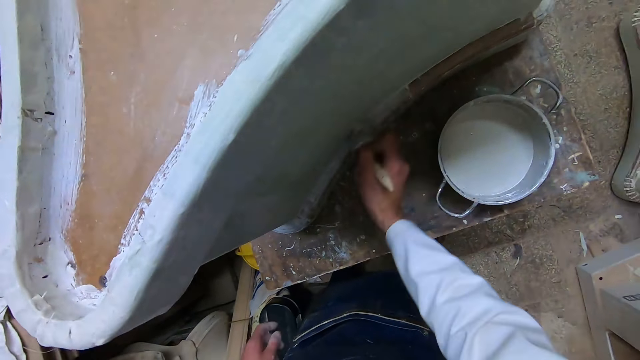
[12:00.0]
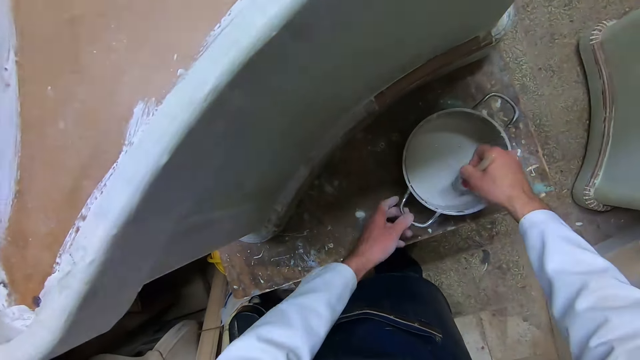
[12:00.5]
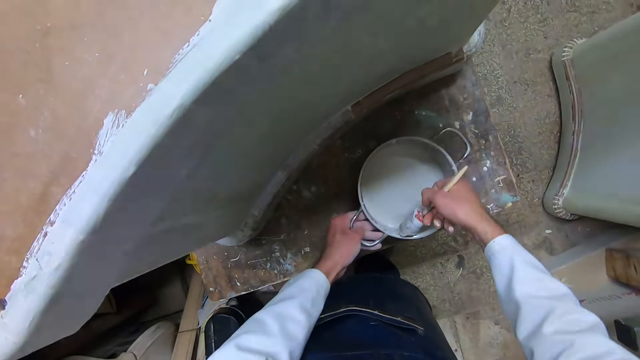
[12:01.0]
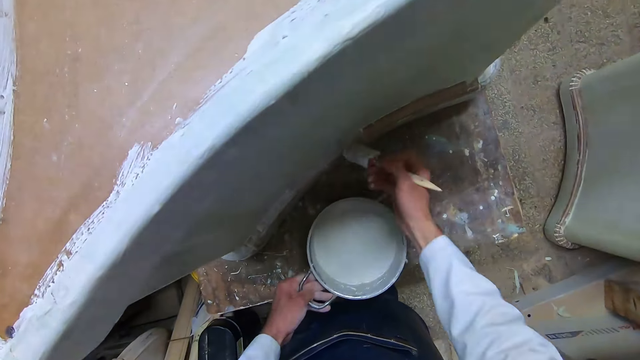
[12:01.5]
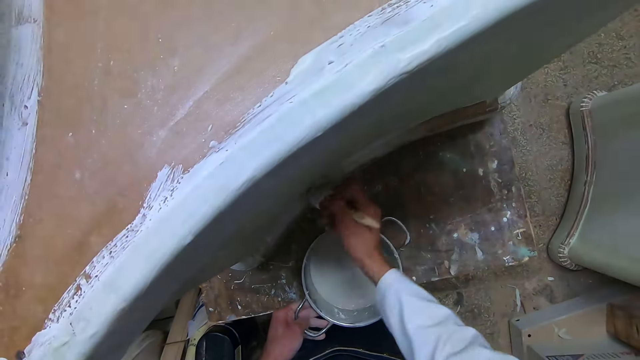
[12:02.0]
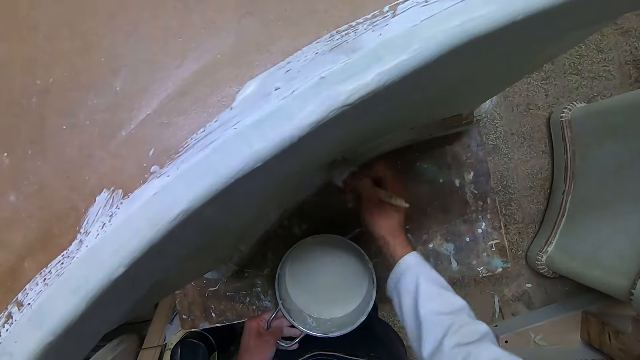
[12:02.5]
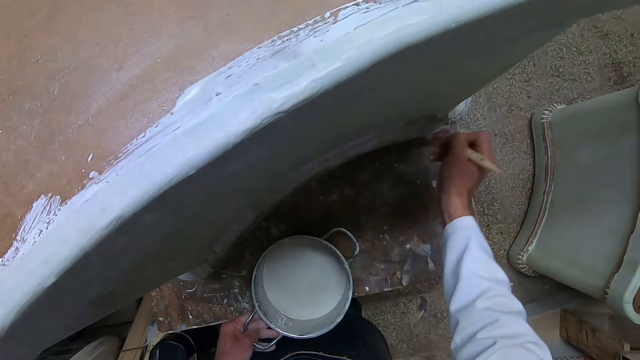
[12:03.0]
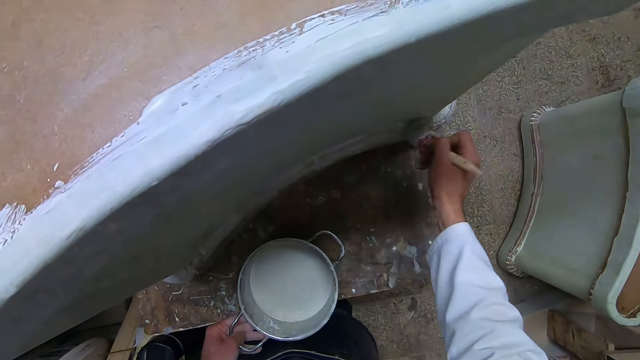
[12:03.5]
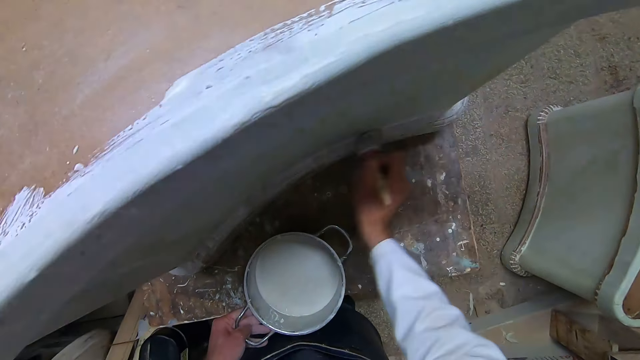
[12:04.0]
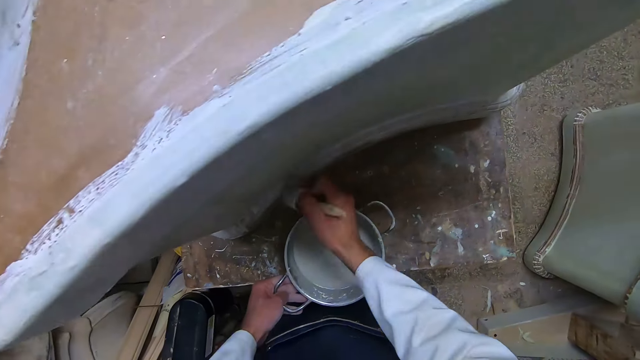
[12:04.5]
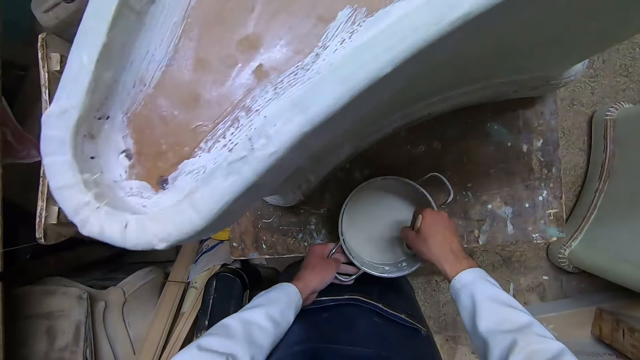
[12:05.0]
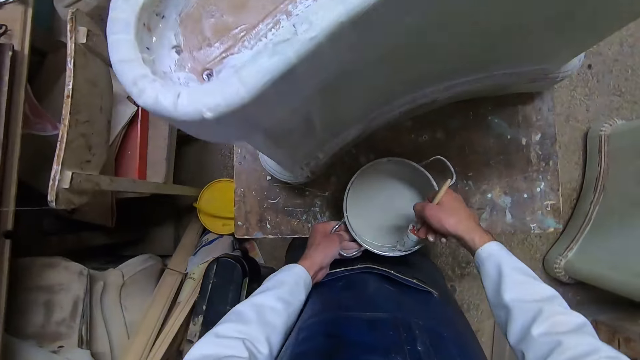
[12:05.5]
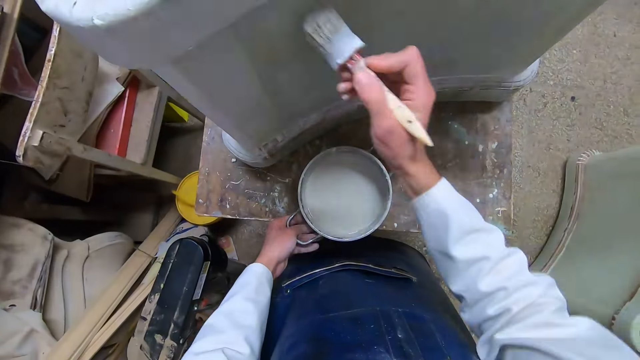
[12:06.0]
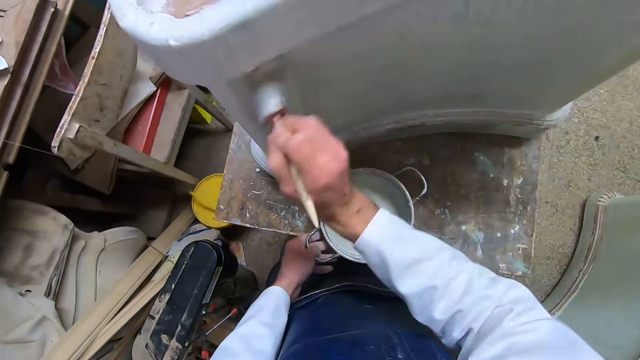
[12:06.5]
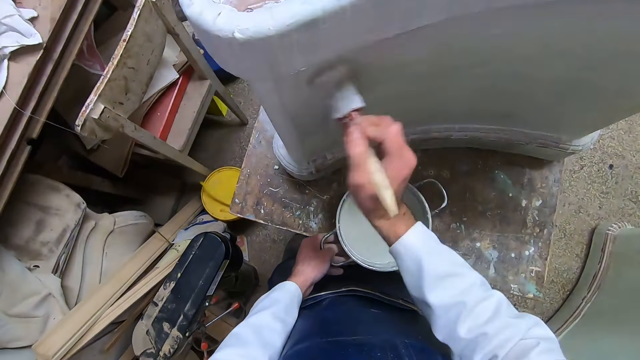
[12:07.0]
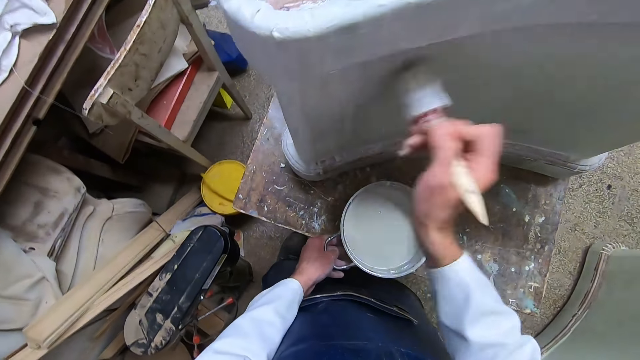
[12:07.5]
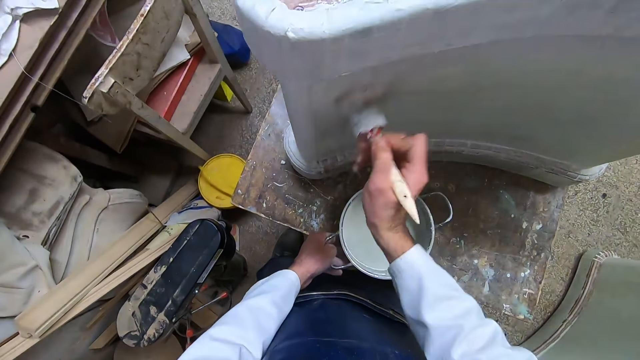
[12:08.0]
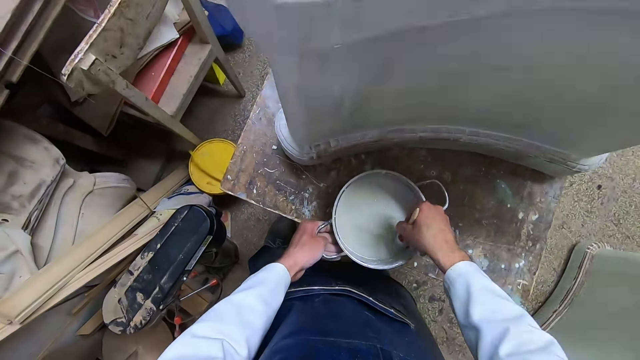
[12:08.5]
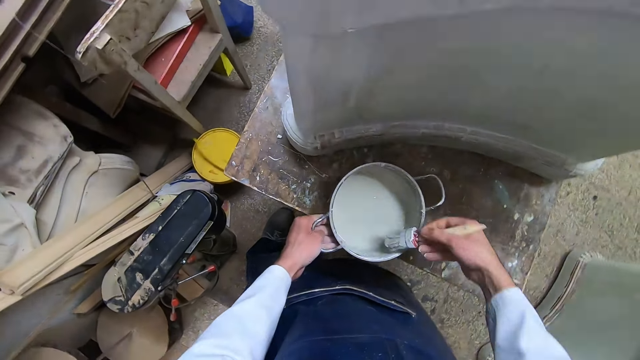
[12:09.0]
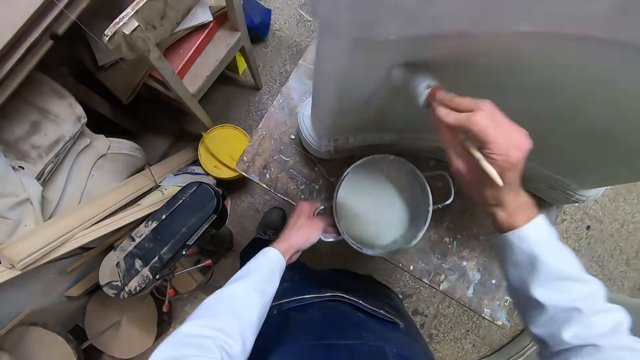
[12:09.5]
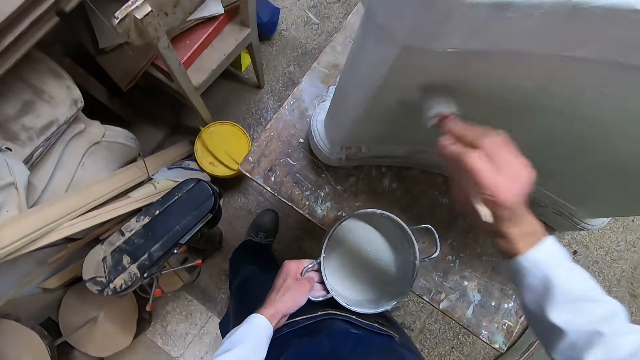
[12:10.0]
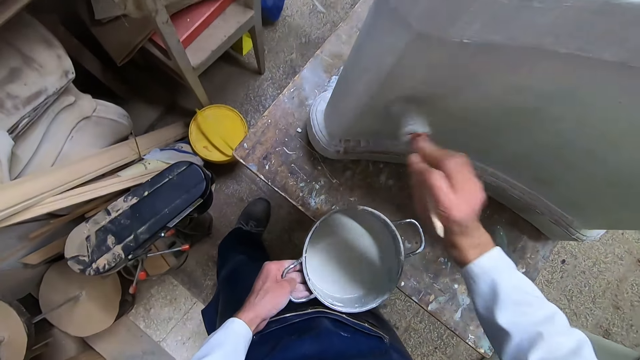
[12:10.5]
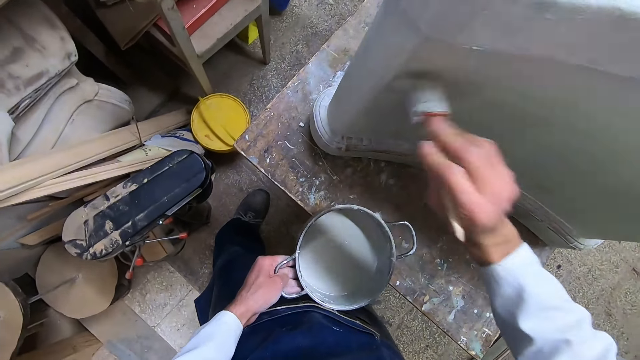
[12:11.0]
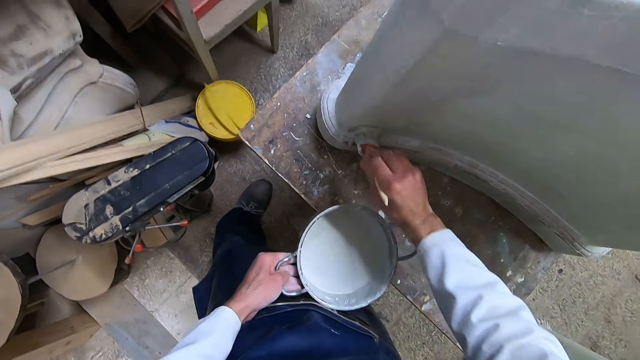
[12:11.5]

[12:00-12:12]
The camera wearer dips the brush into the liquid paint in the pot with his right hand. He drags the pot on the table with his left hand away from the edge of the table and holds the pot. He lifts up the brush. He applies the liquid paint on the furniture with the brush in his right hand. He dips the brush into the liquid paint in the pot with his right hand. He lifts up the brush. He applies the liquid paint on the furniture with the brush in his right hand. He dips the brush into the liquid paint in the pot with his right hand. He lifts up the brush. He lifts the pot from the table with his left hand. He applies the liquid paint on the furniture with the brush in his right hand.

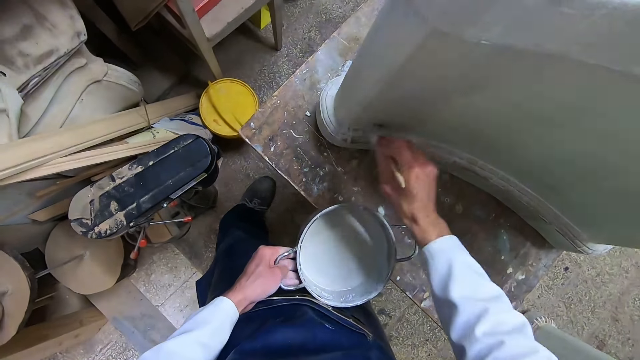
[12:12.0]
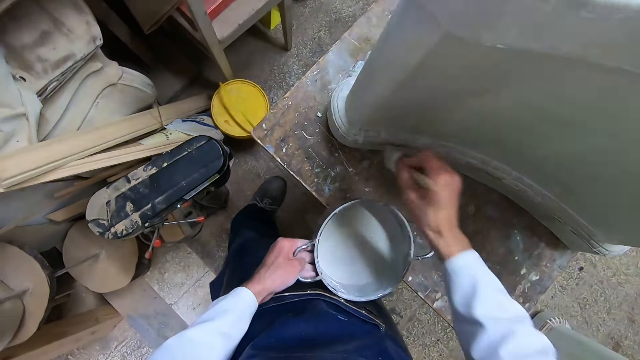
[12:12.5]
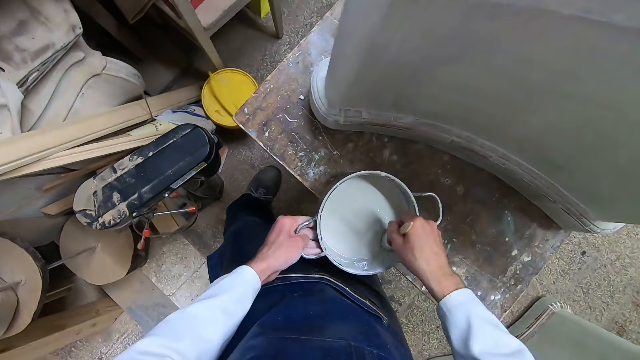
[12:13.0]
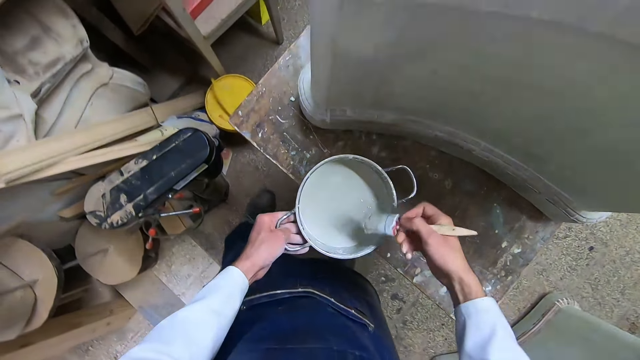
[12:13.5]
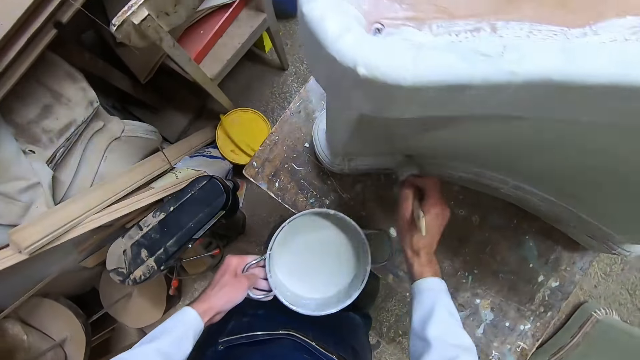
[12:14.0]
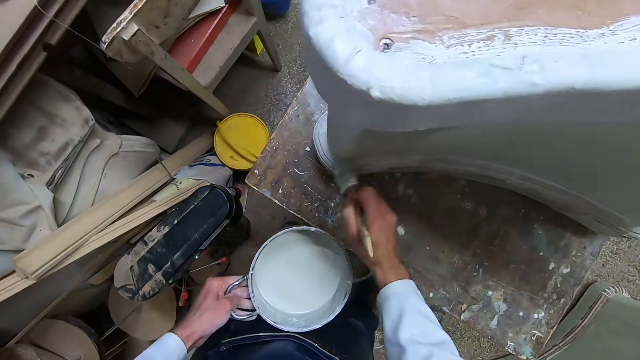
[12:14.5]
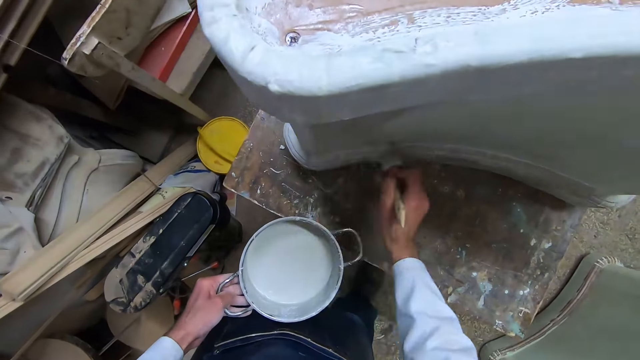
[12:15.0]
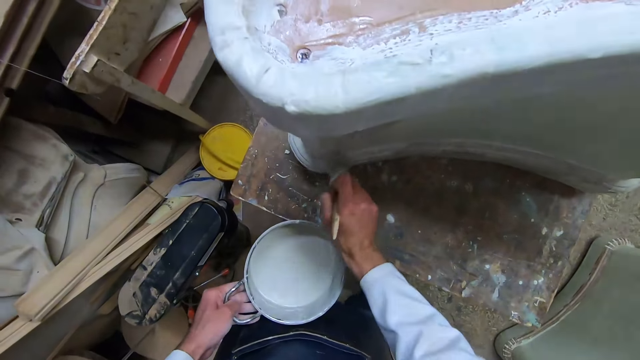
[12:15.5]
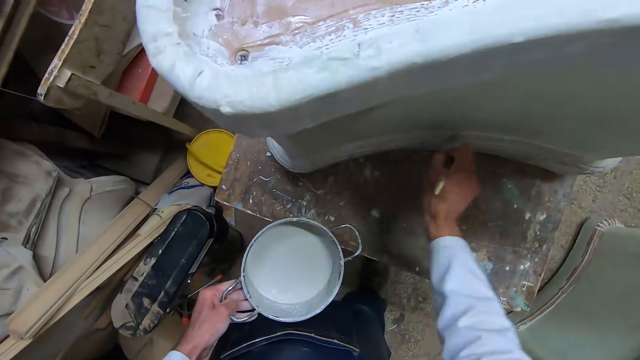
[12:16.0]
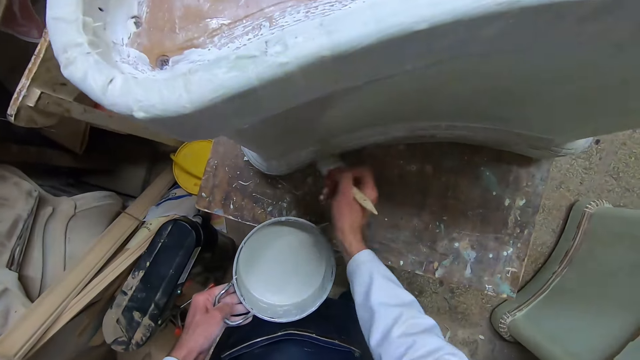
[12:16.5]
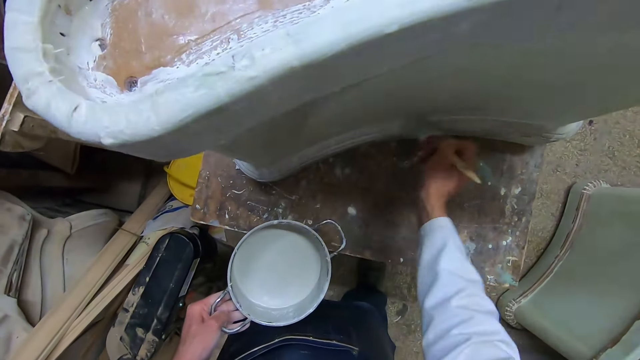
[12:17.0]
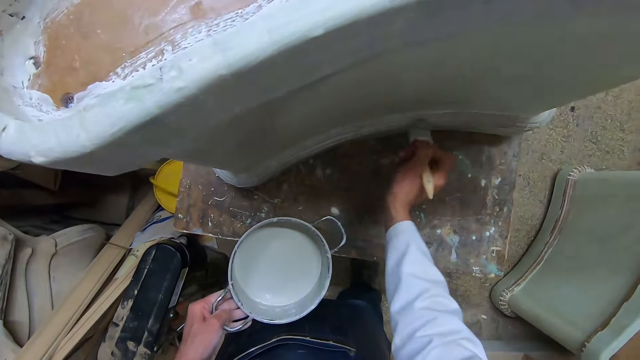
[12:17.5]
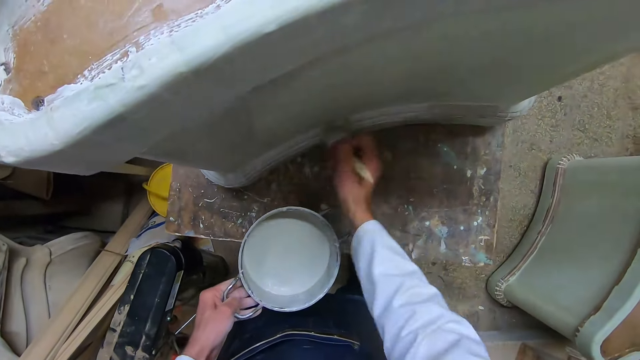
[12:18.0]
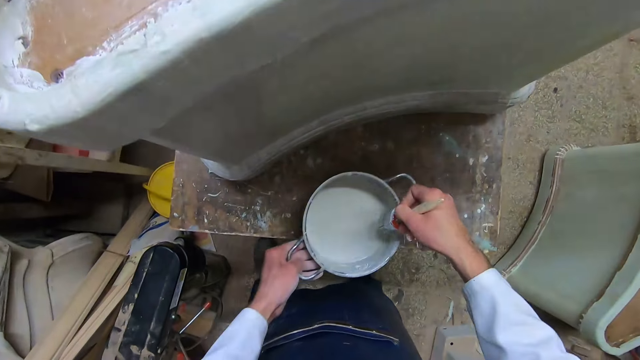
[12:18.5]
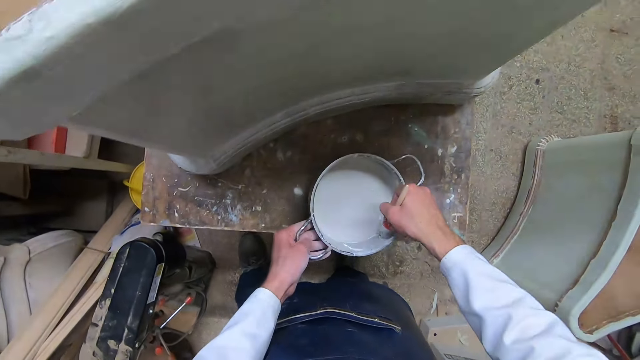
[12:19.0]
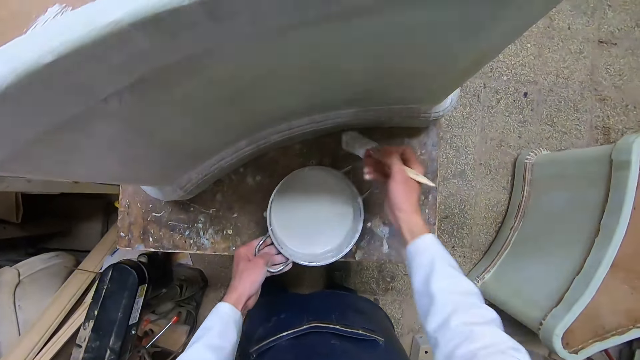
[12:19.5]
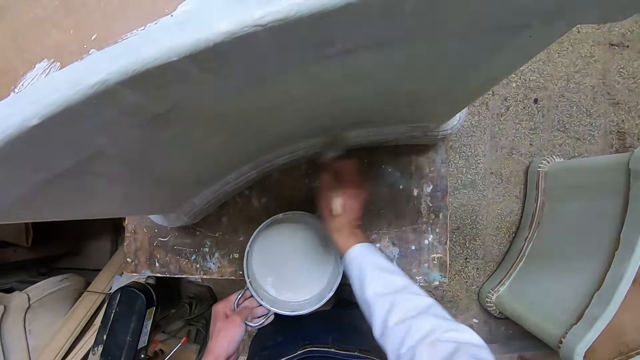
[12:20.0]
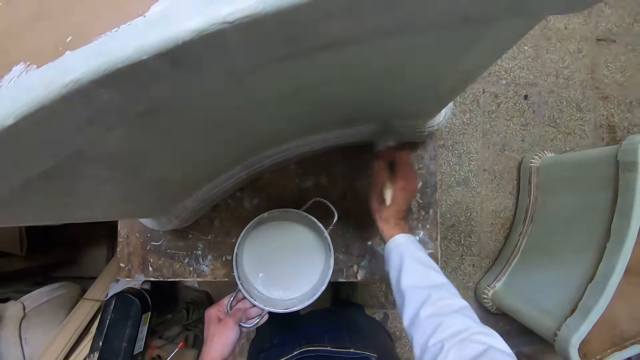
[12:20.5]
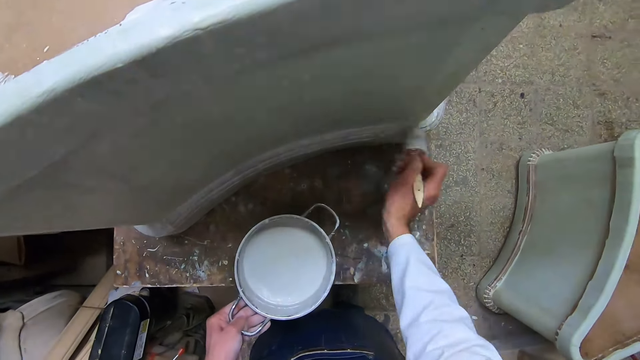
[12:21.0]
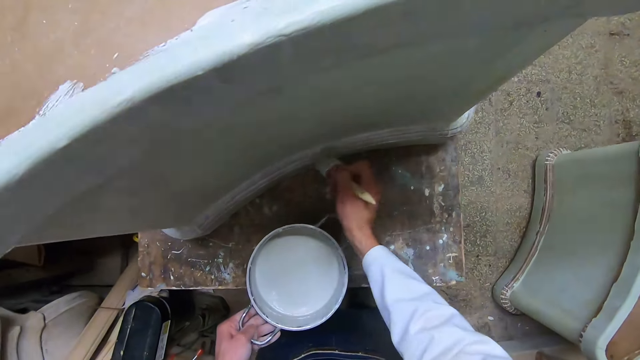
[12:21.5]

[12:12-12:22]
The camera wearer dips the brush into the liquid paint in the pot with his right hand. He lifts up the brush. He applies the liquid paint on the furniture with the brush in his right hand. He dips the brush into the liquid paint in the pot with his right hand. He lifts up the brush. He applies the liquid paint on the furniture with the brush in his right hand.
